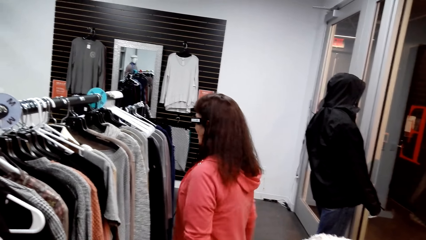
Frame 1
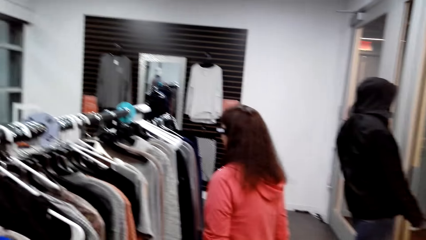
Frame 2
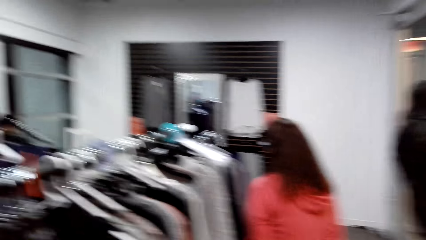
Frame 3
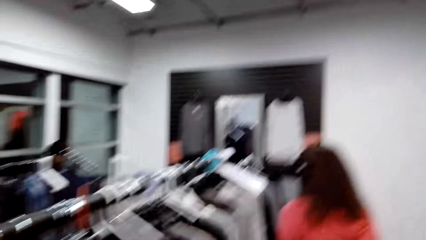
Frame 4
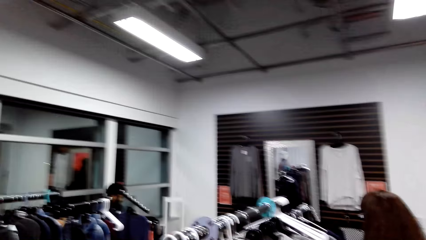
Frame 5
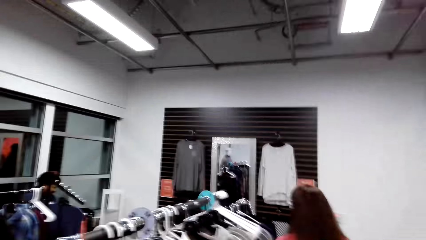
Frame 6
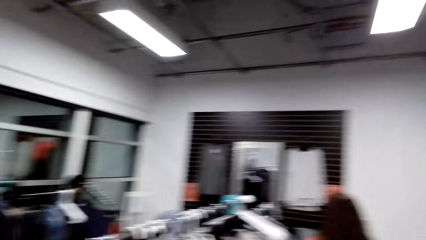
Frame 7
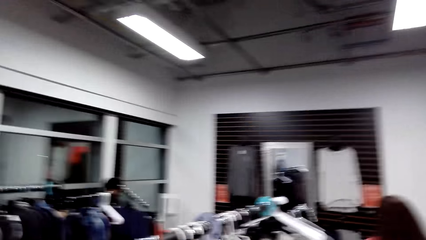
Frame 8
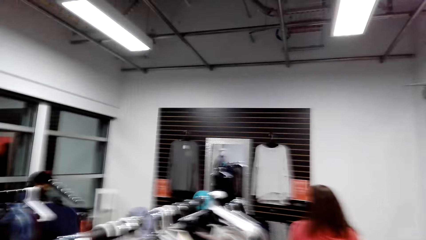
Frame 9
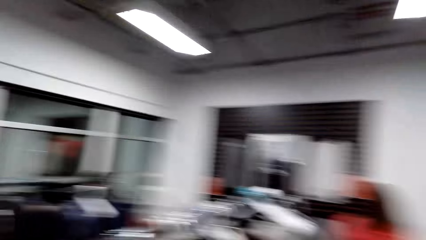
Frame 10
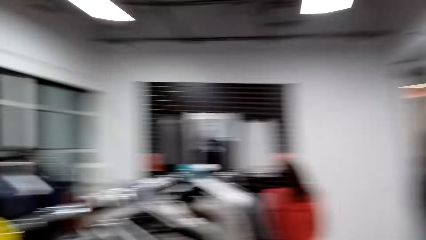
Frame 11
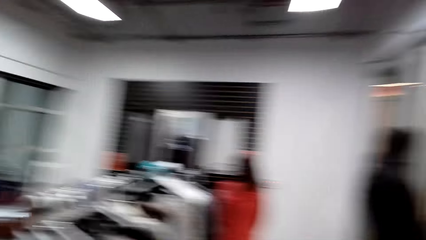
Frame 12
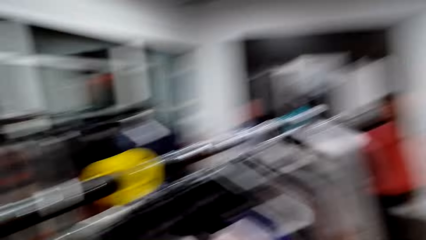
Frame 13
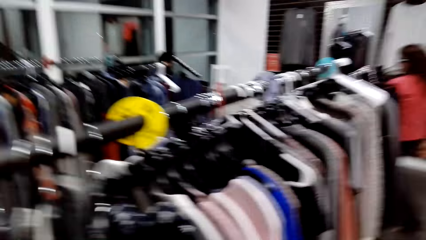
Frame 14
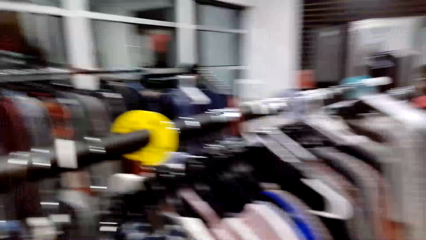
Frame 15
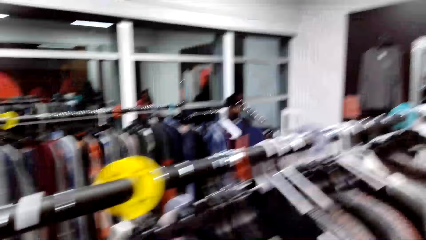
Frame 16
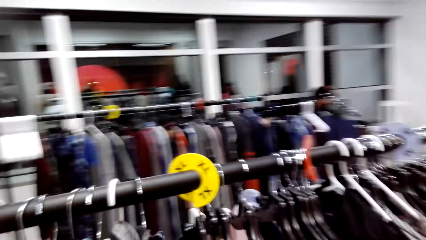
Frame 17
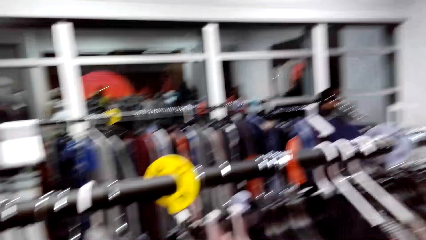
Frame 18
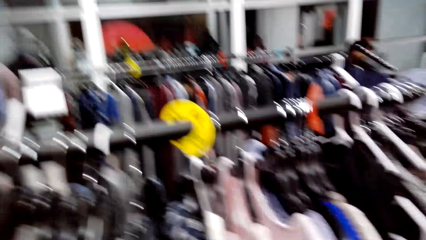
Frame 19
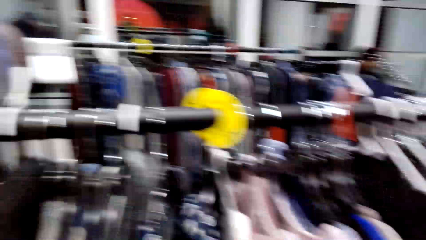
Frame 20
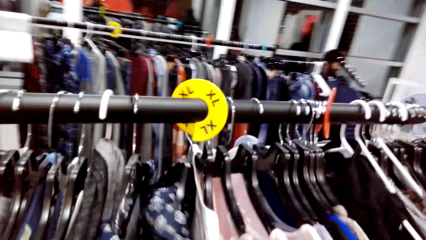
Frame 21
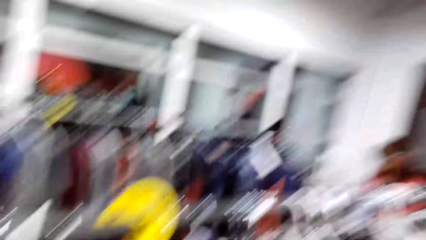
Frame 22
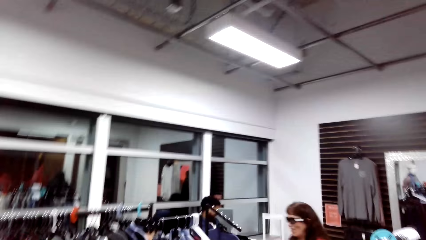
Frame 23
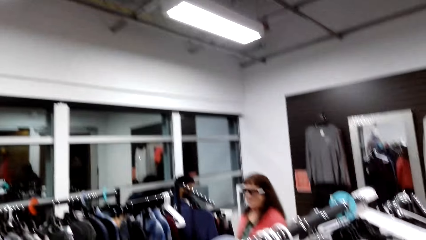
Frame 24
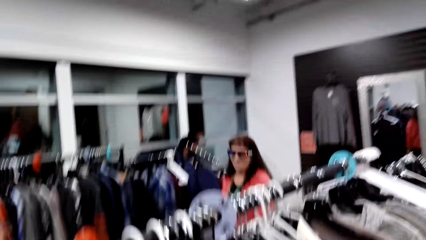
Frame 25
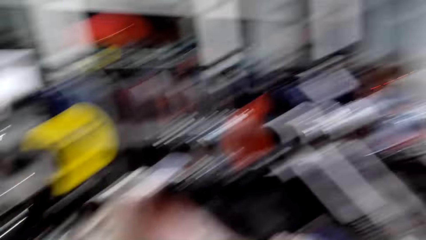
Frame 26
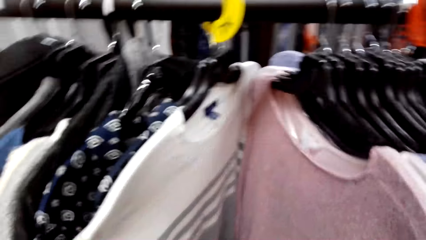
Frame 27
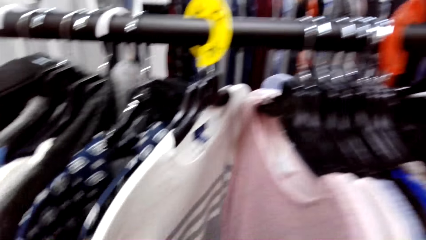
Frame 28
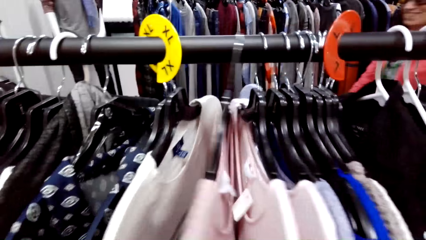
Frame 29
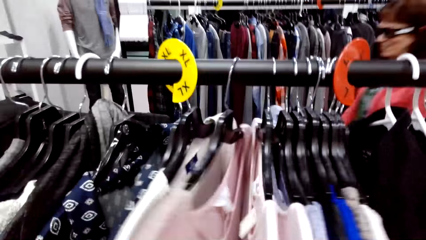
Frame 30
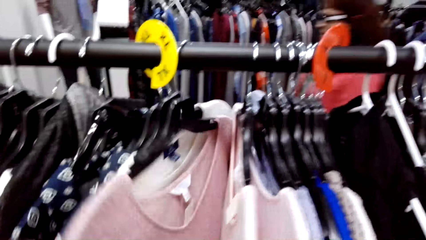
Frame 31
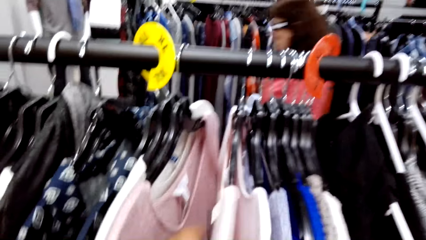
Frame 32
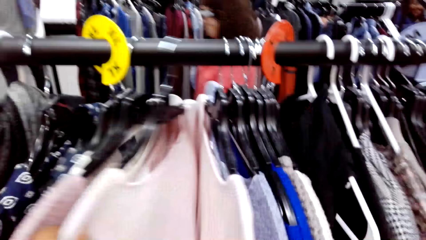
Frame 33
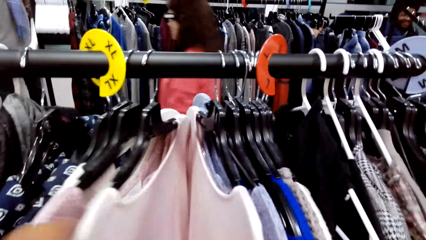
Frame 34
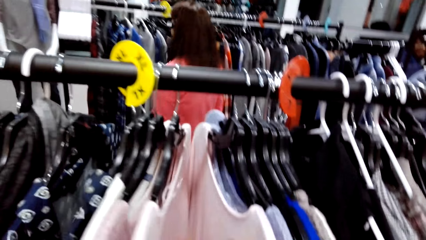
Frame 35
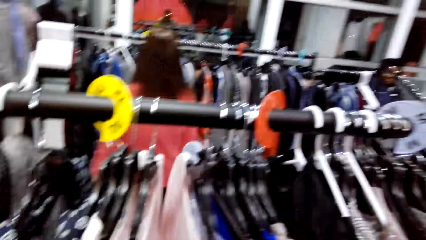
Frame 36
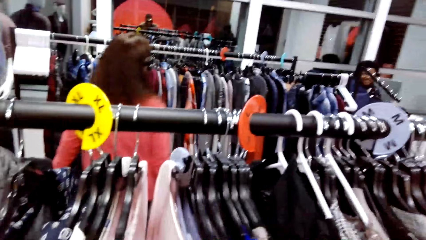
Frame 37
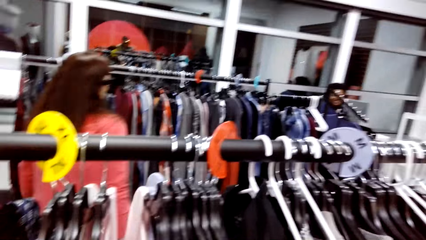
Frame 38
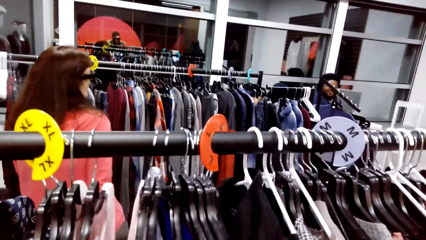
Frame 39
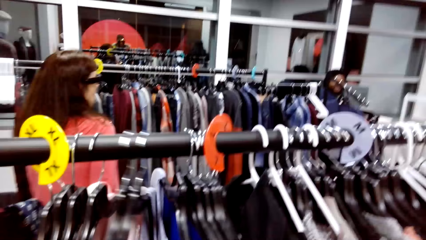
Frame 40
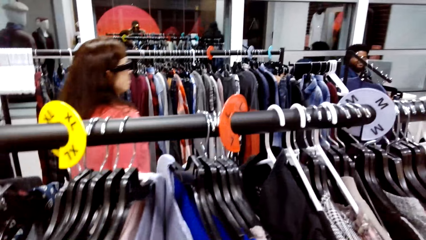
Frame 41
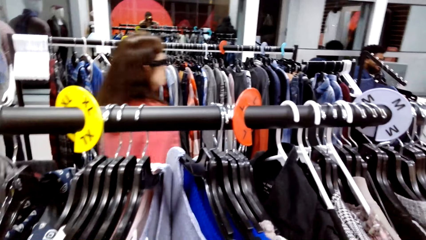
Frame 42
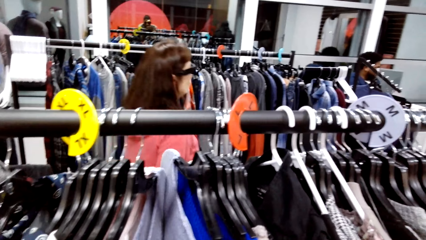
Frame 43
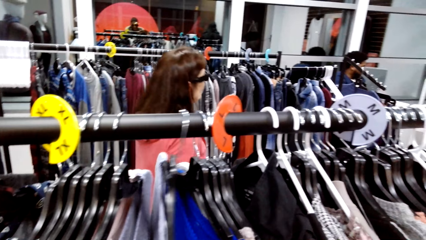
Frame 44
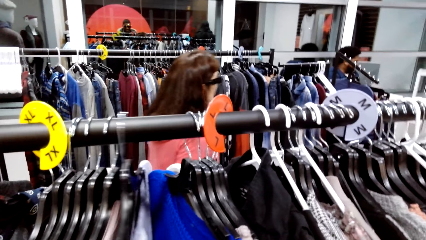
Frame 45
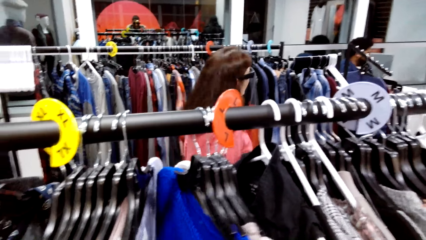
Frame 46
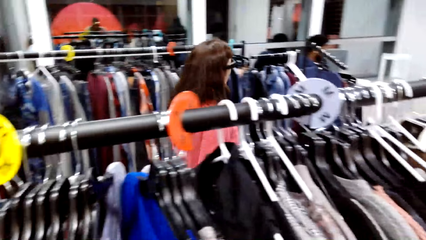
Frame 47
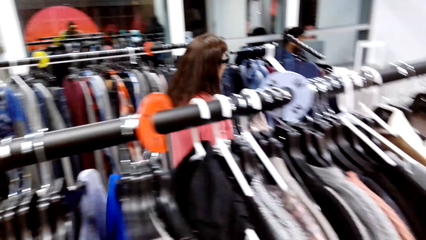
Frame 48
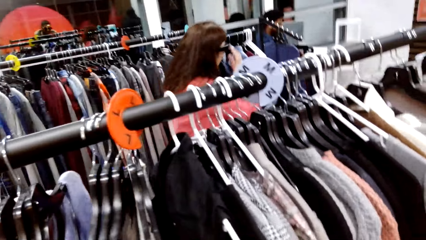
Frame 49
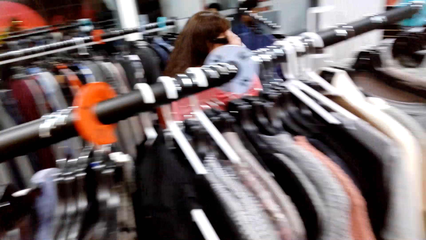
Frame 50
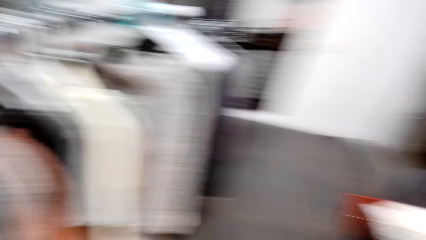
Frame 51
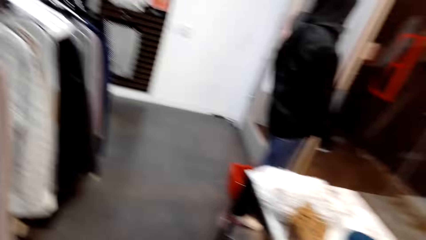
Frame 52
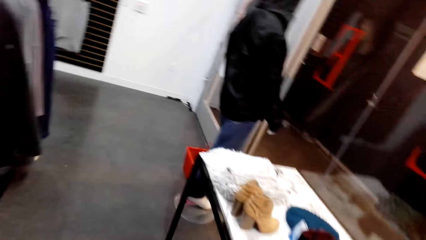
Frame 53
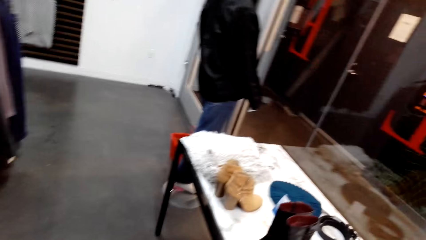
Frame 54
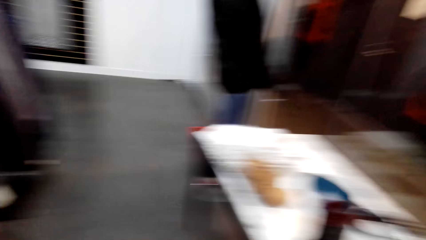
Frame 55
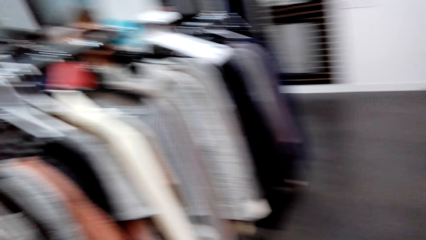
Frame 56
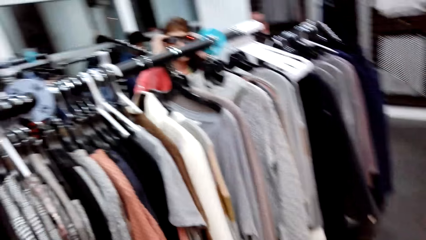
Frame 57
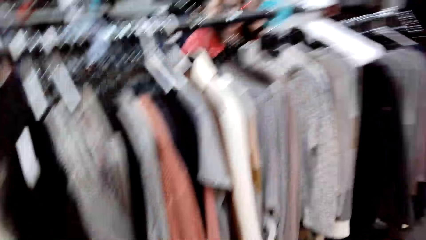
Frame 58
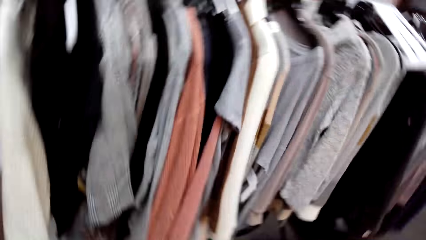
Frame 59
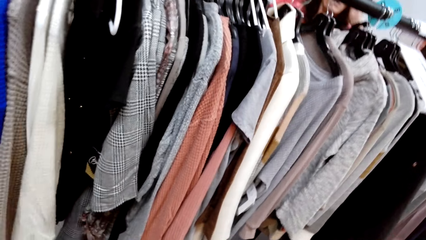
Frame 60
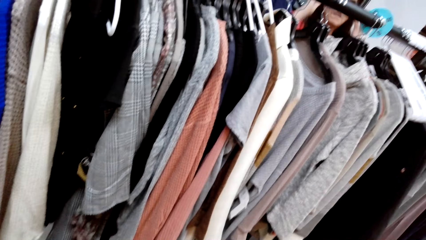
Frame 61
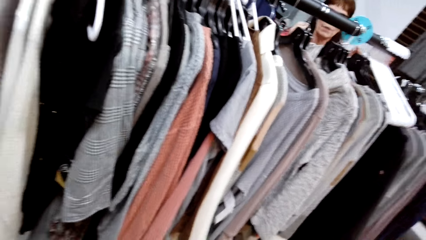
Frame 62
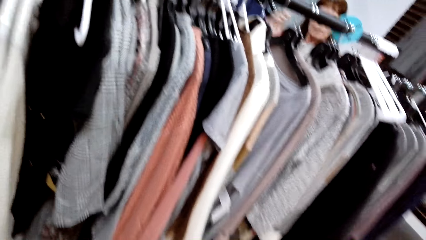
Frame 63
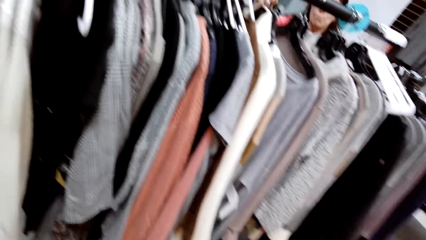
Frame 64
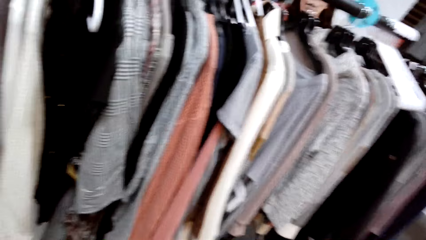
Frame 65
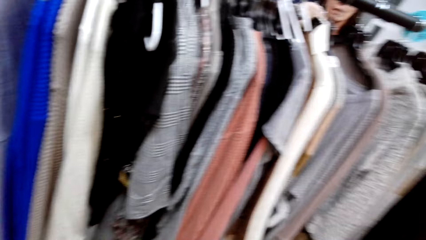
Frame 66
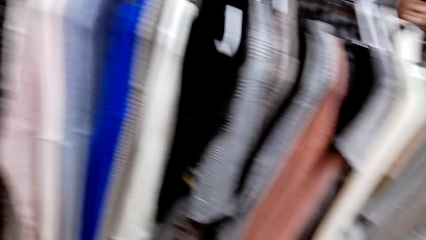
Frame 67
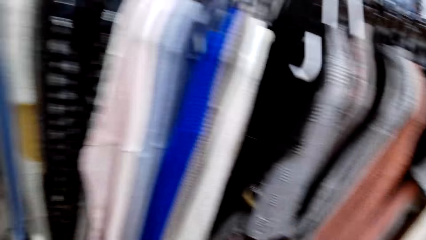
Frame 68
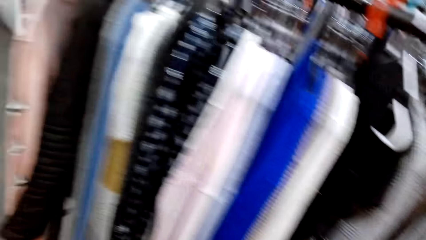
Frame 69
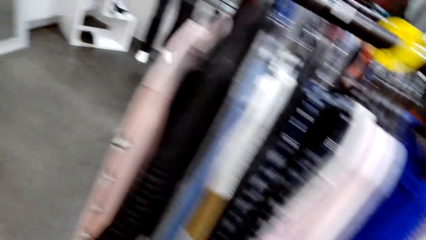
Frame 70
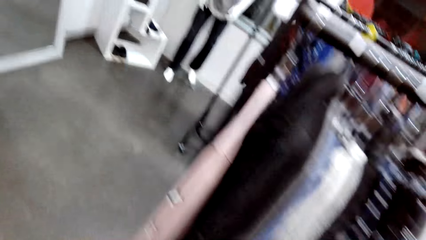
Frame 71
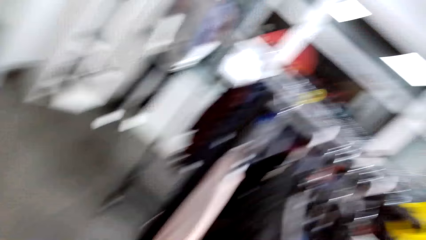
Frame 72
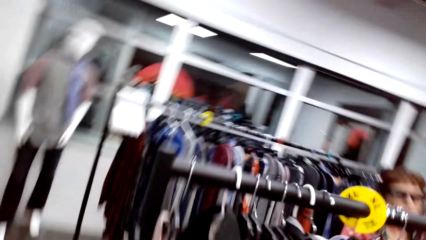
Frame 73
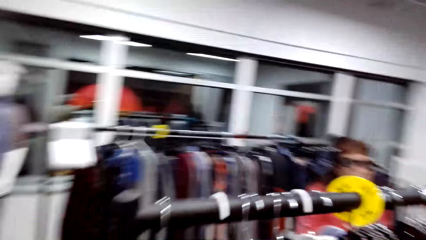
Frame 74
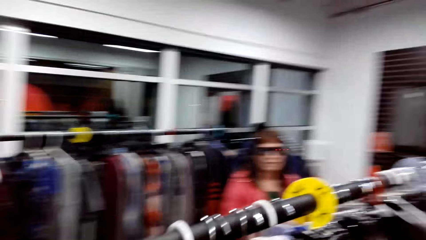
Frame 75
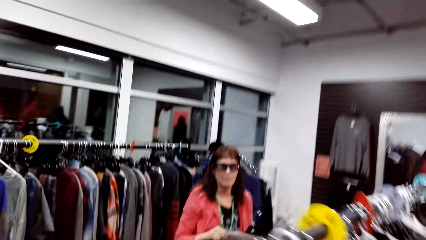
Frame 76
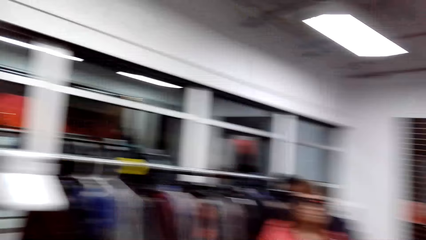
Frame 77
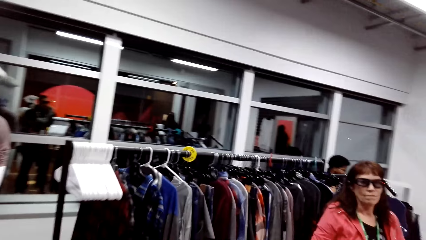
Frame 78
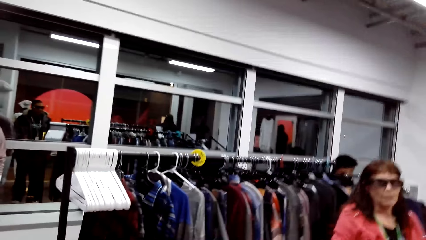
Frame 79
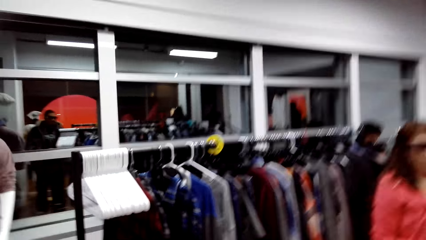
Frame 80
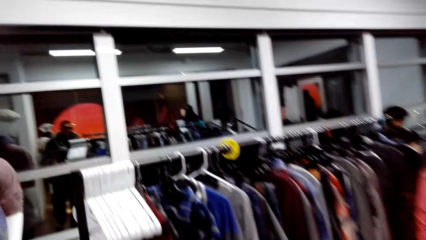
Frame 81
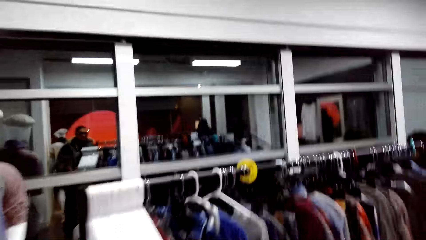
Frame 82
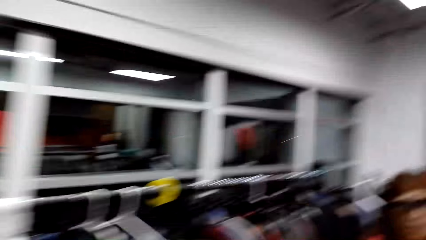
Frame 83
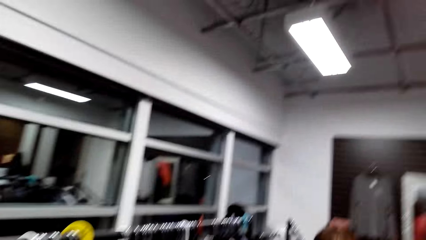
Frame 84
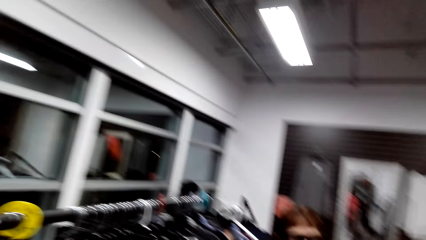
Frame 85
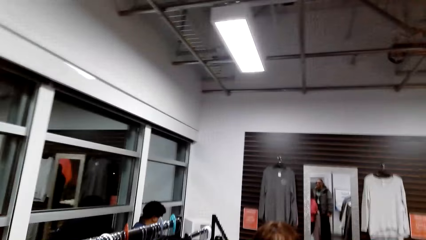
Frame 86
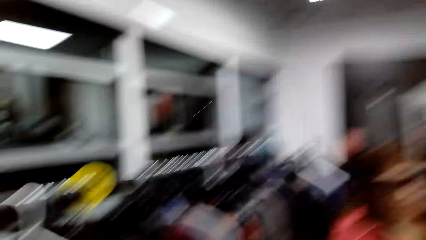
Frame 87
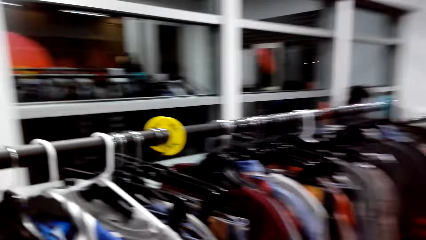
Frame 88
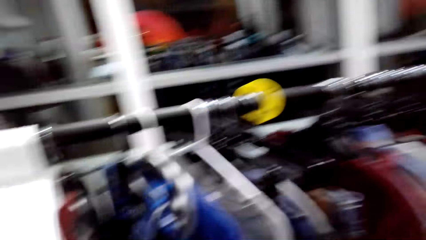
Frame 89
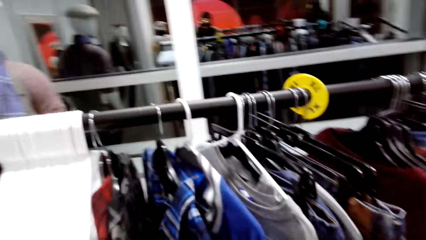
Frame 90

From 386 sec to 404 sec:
The camera wearer looks around the clothing store. A woman walks ahead. The camera wearer dialogues with the woman. They move clothes. They look around the clothes. The woman walks back and forth. The camera wearer looks around. They dialogue with the woman. They walk around the clothing store.
